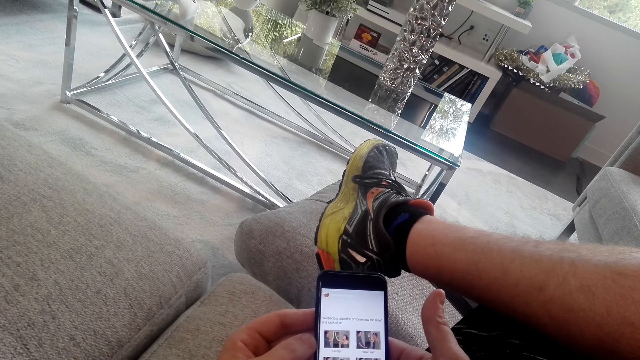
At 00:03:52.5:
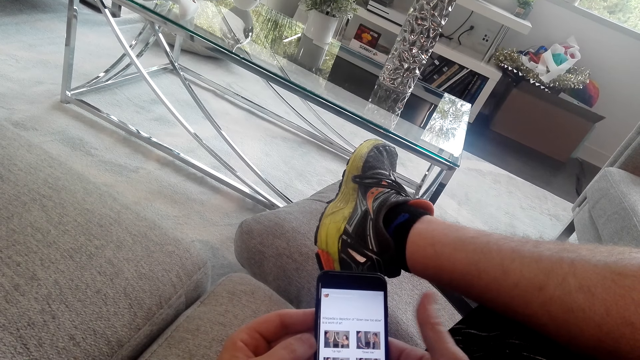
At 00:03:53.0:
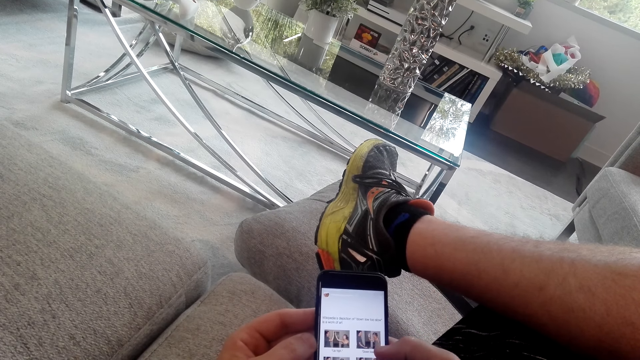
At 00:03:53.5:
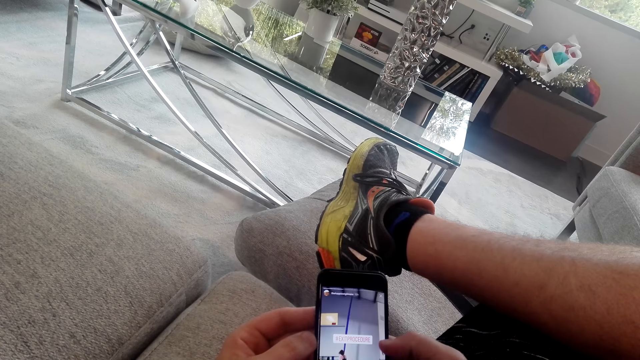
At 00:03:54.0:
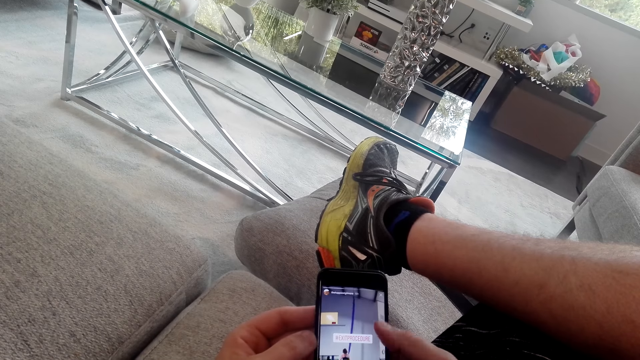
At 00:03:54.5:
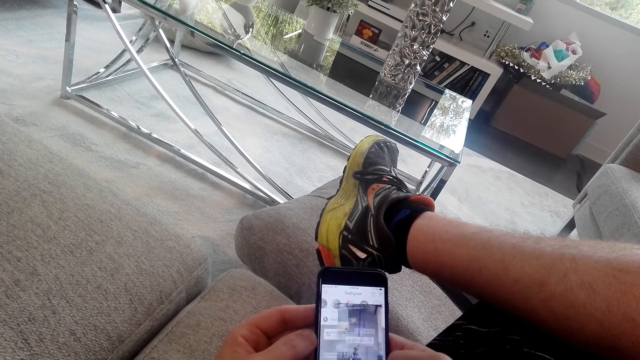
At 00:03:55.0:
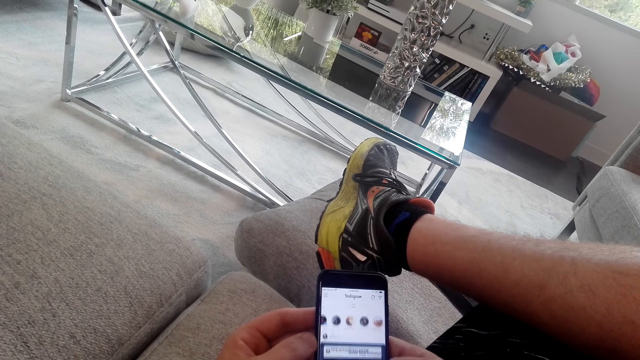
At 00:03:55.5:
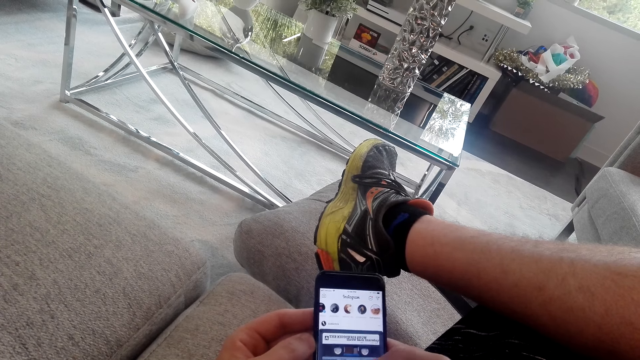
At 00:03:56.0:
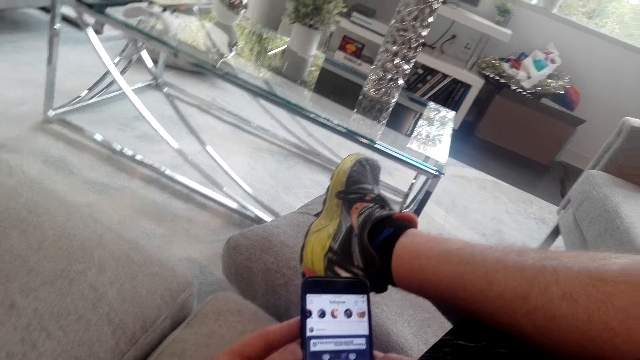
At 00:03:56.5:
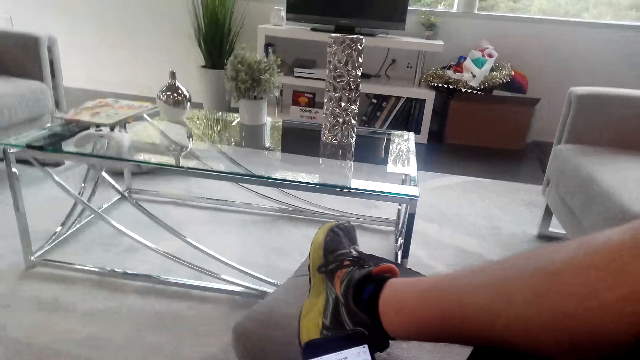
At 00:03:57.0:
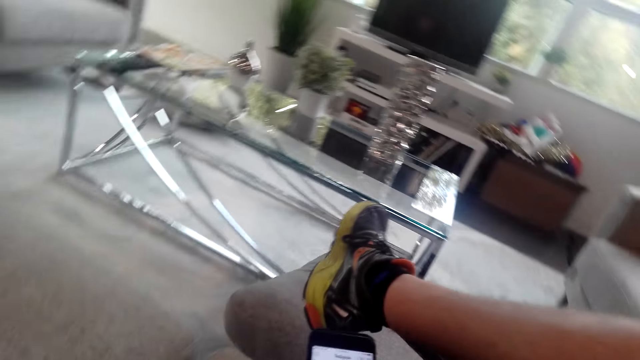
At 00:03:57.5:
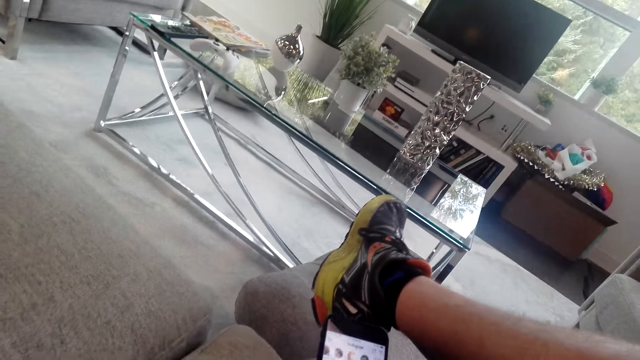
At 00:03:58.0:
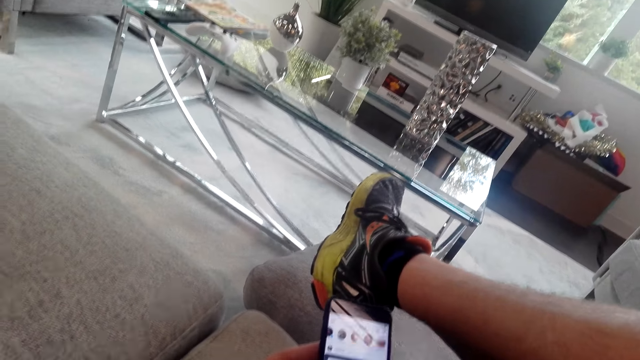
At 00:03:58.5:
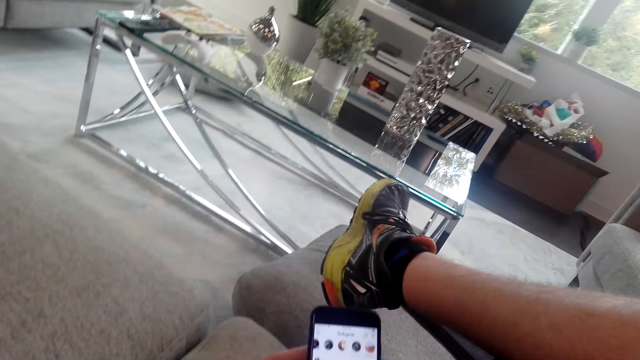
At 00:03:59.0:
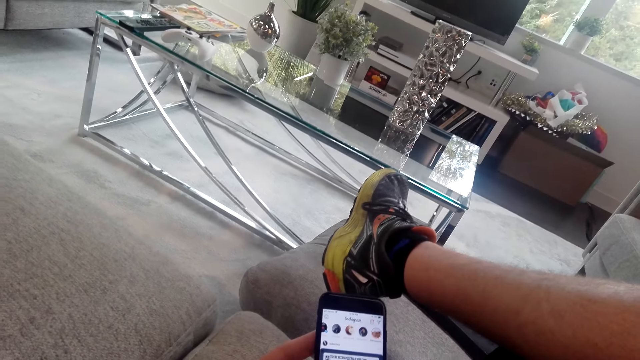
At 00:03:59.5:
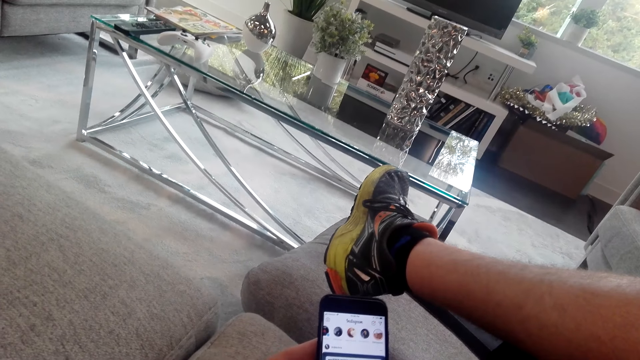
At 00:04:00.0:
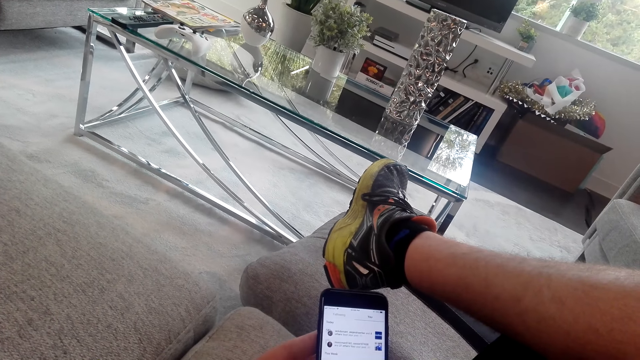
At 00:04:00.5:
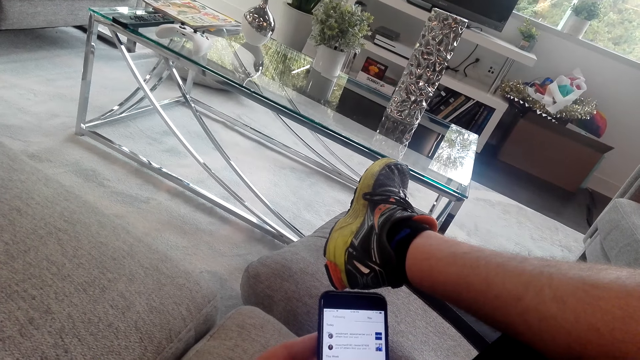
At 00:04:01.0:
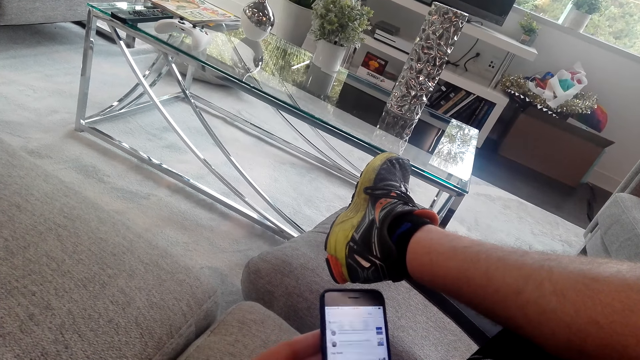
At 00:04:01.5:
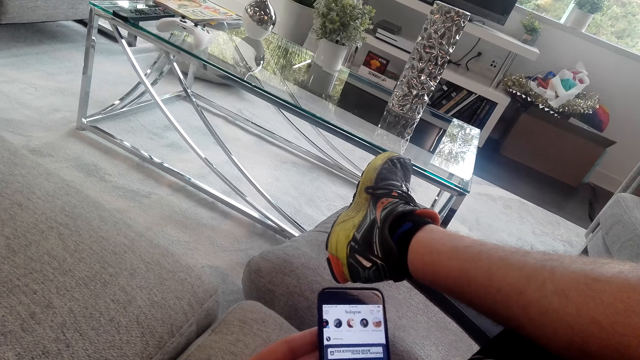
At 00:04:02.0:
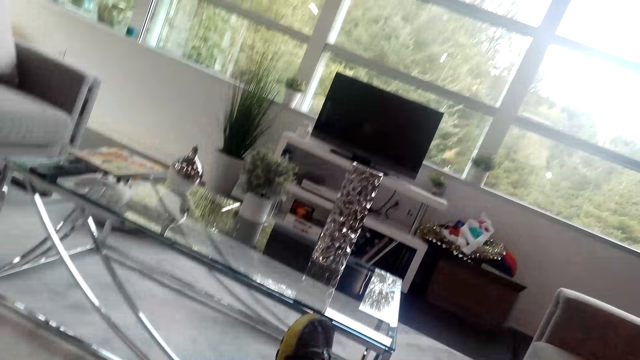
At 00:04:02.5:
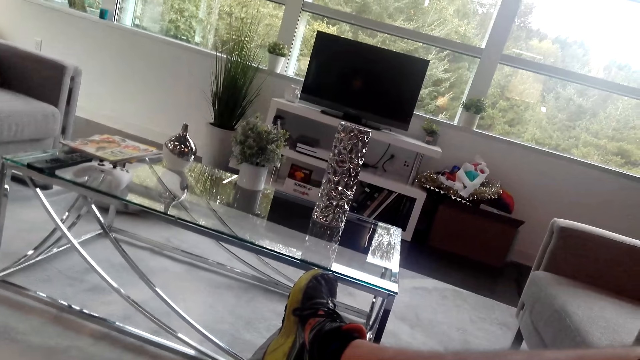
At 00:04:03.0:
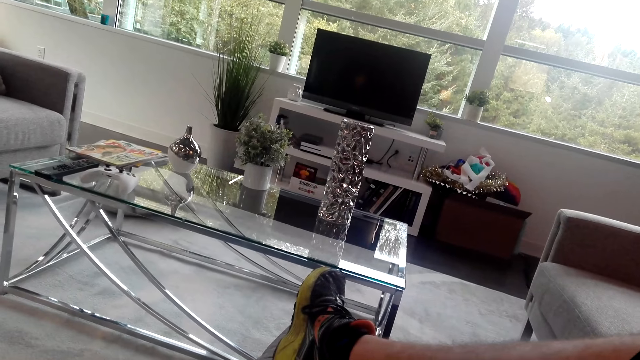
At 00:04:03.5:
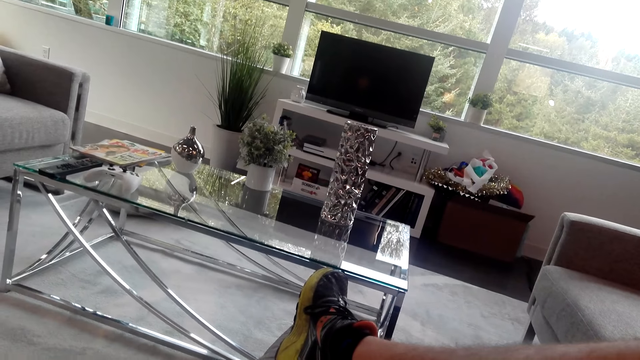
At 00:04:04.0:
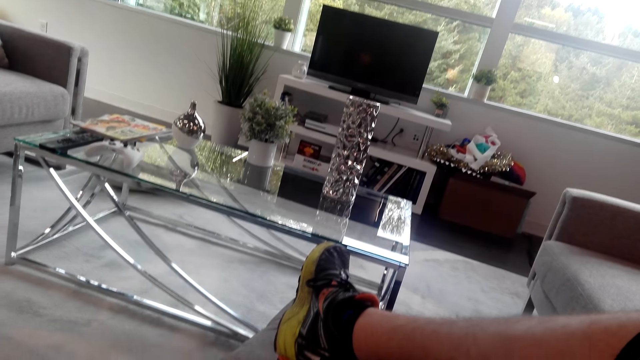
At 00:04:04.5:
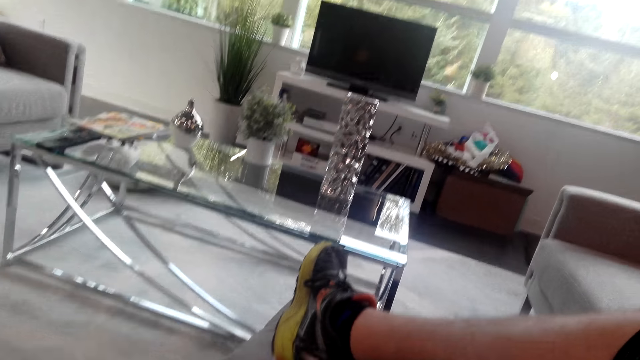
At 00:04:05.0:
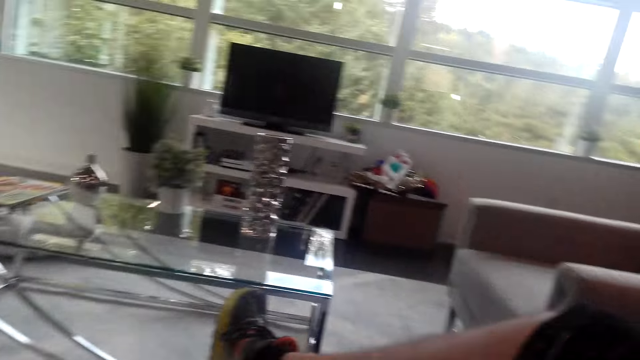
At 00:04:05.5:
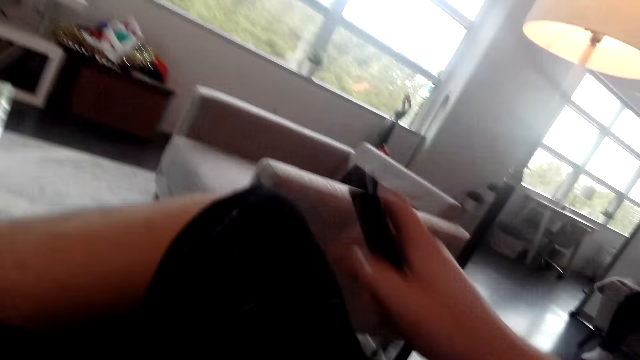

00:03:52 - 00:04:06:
The camera wearer looks around the house.

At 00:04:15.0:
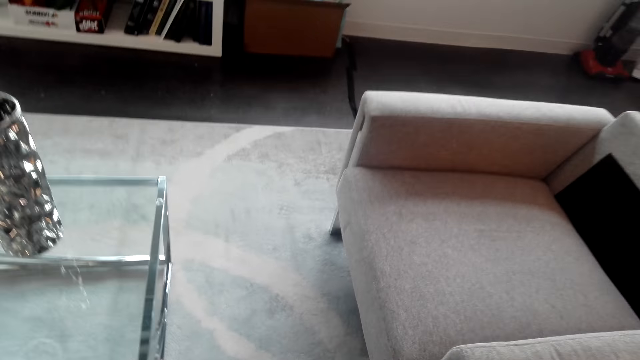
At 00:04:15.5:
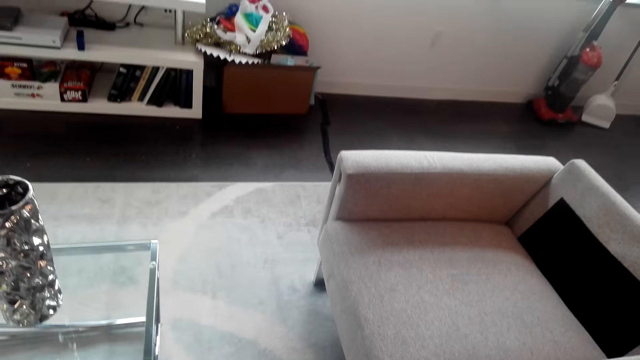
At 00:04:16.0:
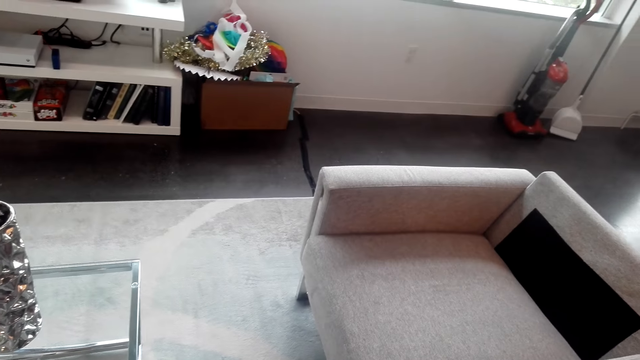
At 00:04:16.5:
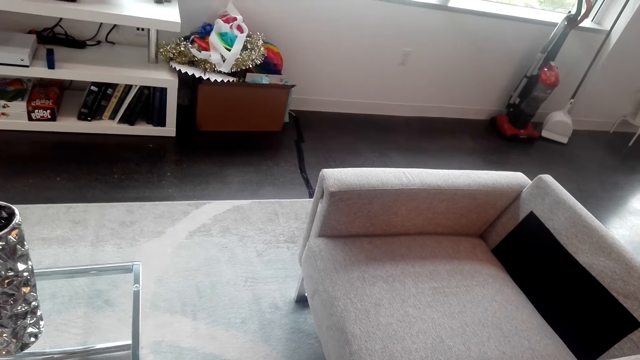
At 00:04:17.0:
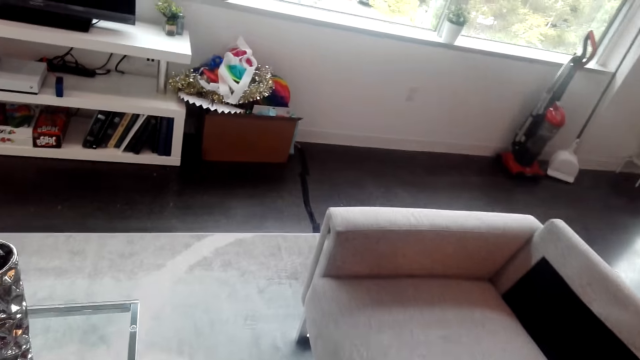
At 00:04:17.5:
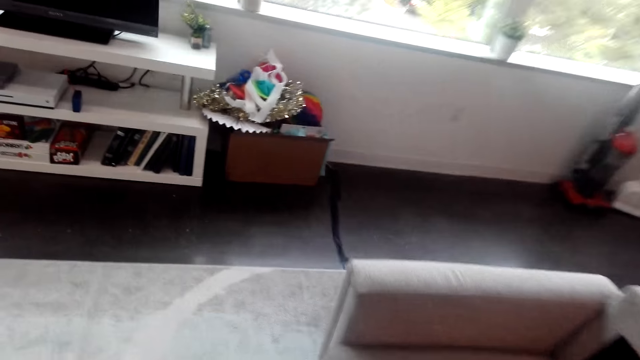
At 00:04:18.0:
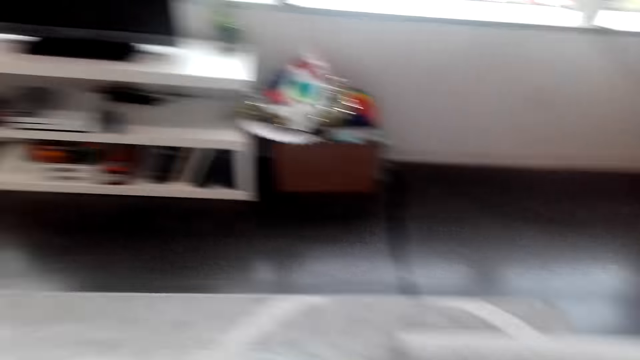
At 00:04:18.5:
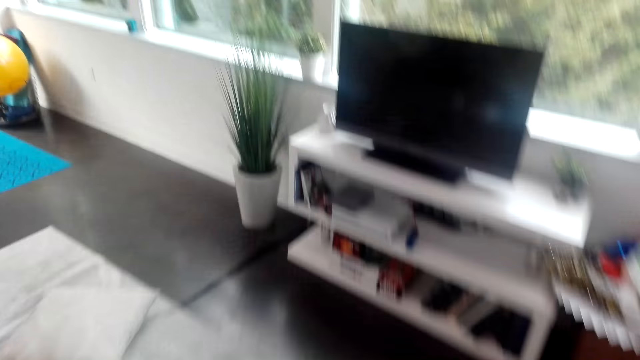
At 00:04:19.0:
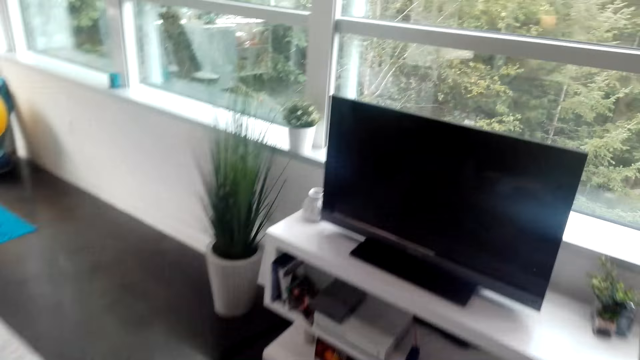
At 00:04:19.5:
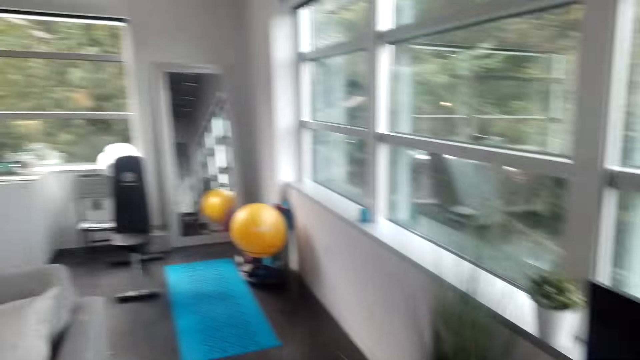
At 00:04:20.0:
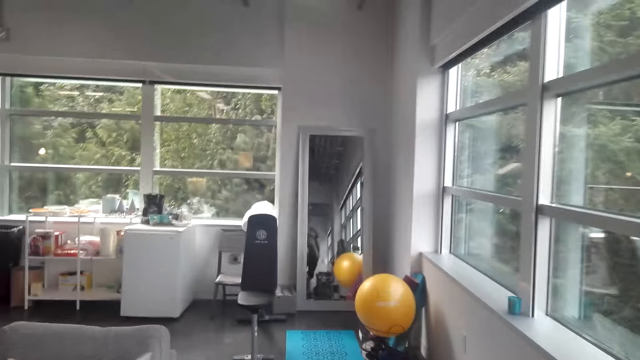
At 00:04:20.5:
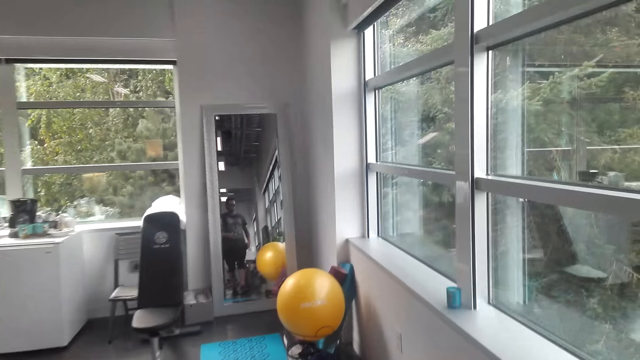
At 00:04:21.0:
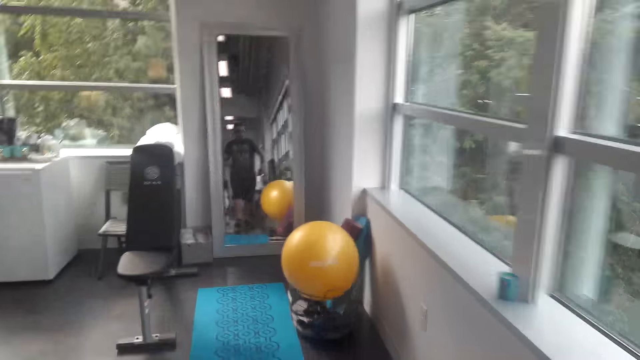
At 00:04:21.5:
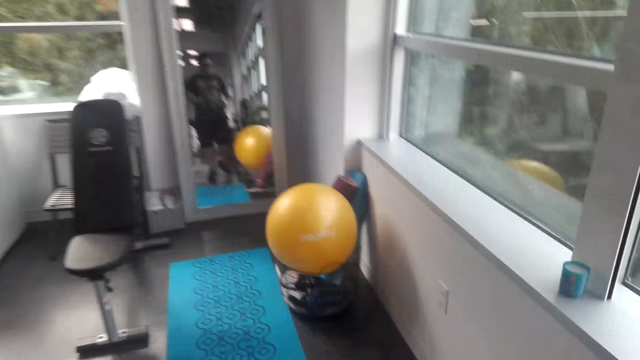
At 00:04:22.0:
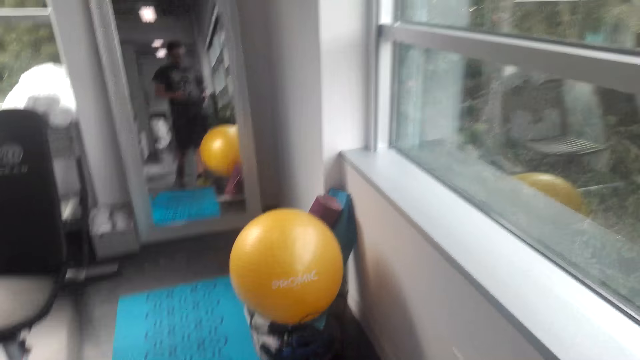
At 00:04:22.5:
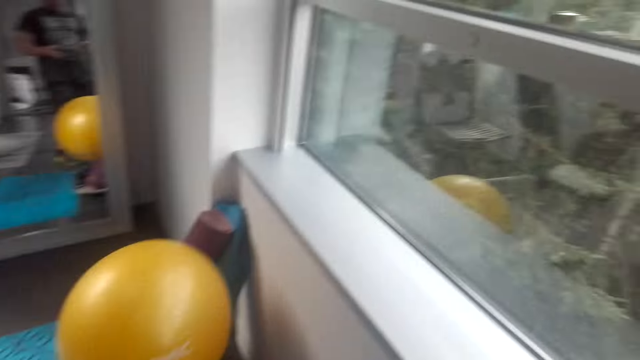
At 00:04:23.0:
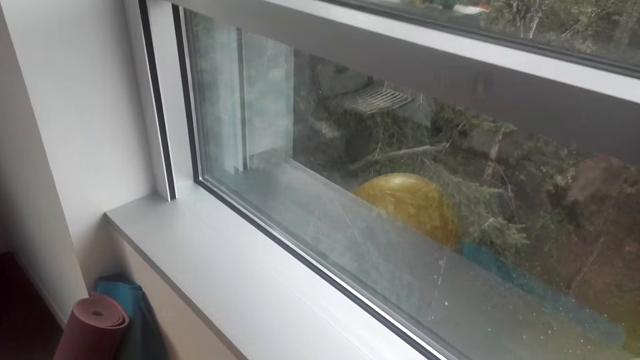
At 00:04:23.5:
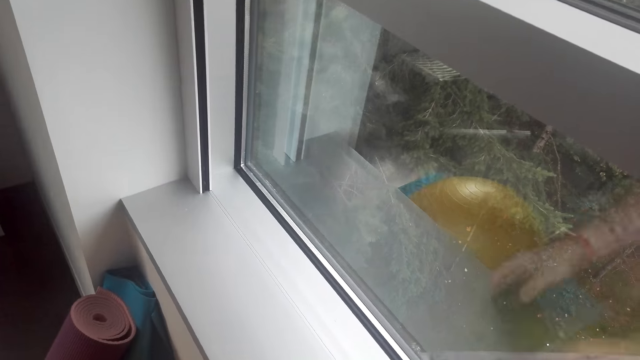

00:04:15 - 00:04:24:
The camera wearer stands up from the sofa. They walk around the house.
